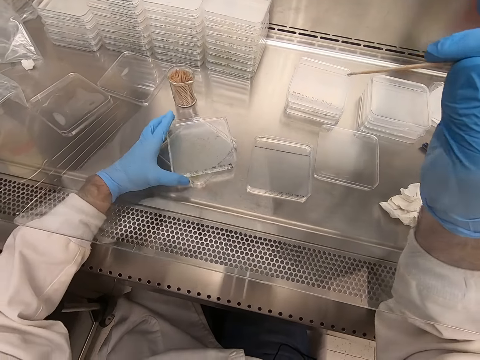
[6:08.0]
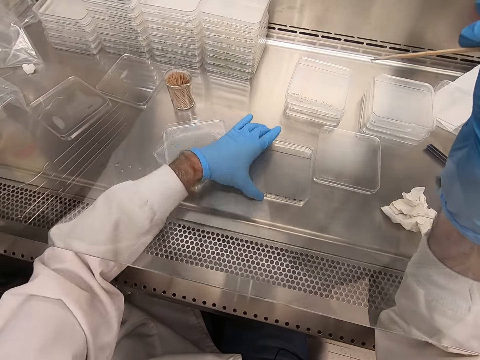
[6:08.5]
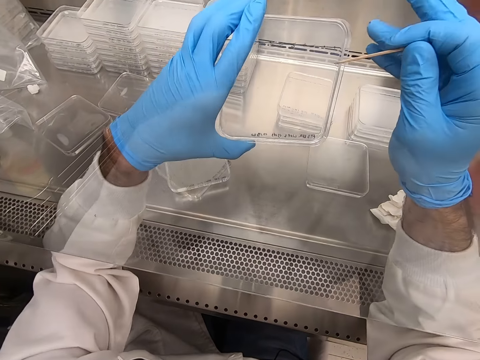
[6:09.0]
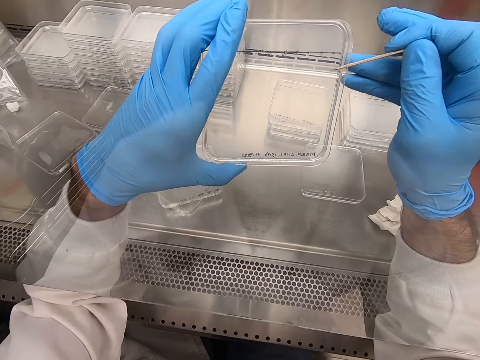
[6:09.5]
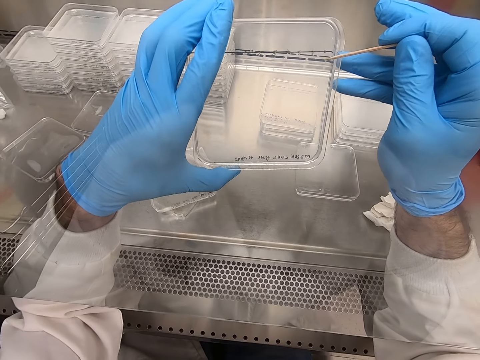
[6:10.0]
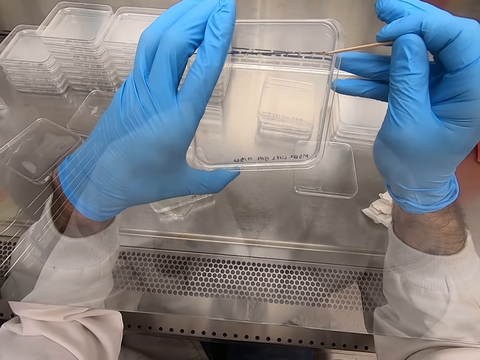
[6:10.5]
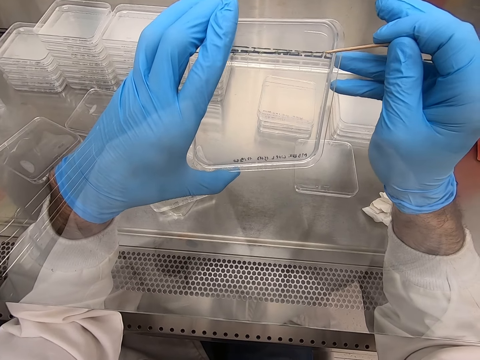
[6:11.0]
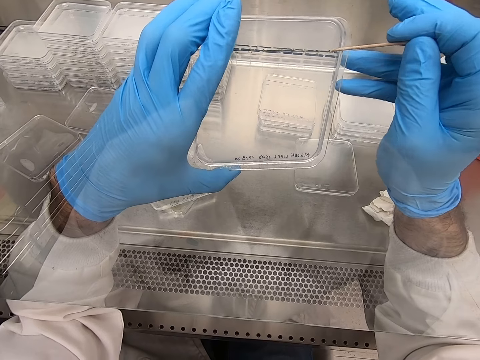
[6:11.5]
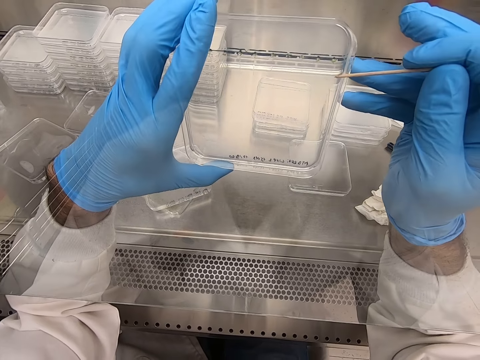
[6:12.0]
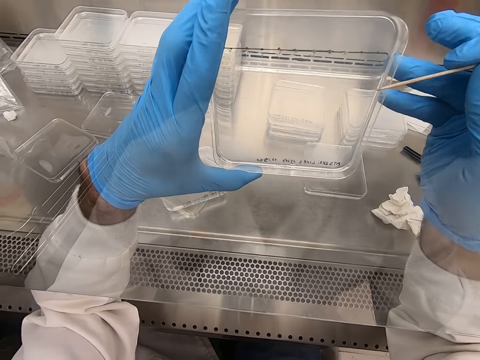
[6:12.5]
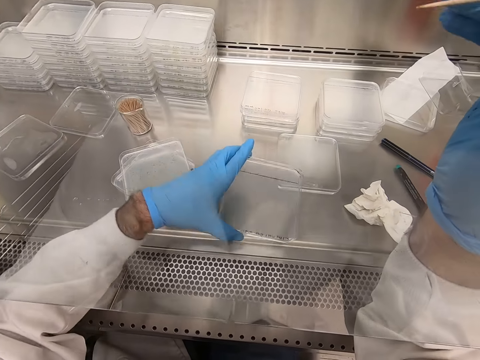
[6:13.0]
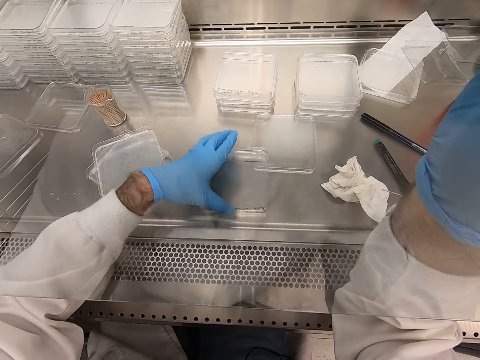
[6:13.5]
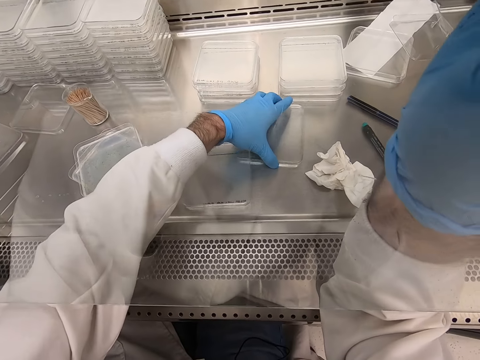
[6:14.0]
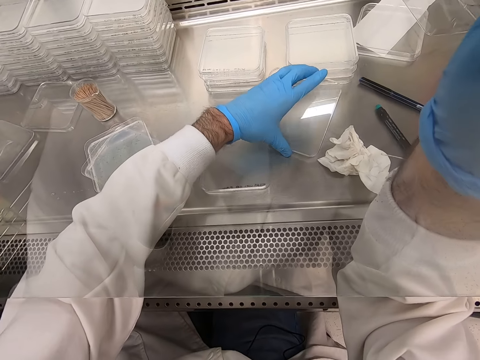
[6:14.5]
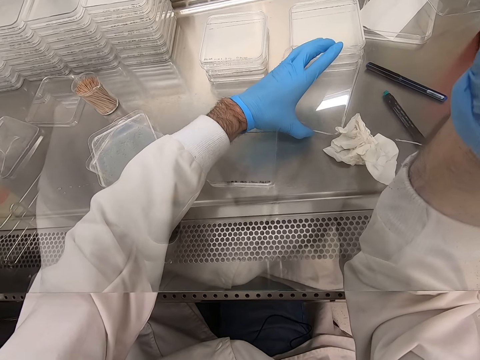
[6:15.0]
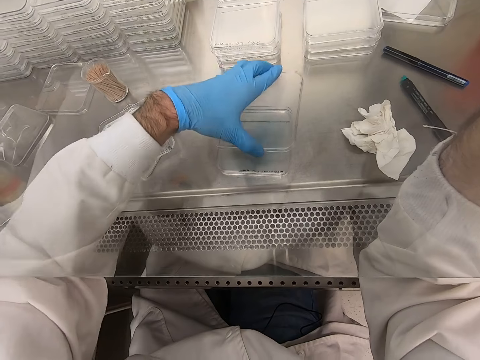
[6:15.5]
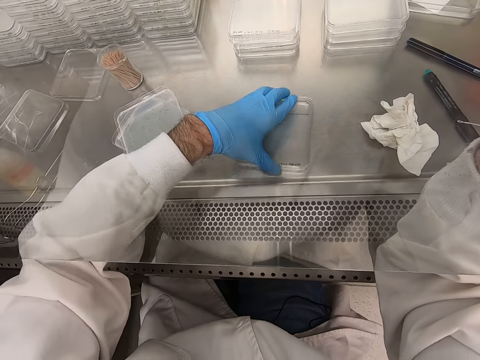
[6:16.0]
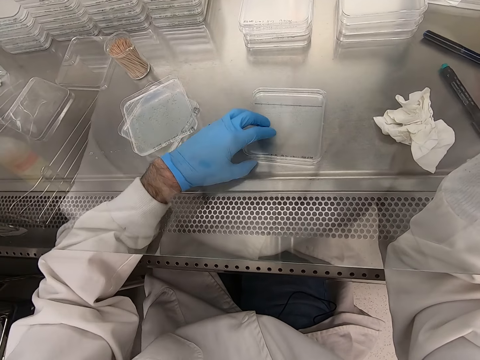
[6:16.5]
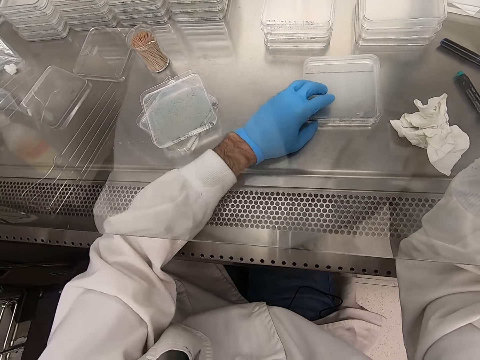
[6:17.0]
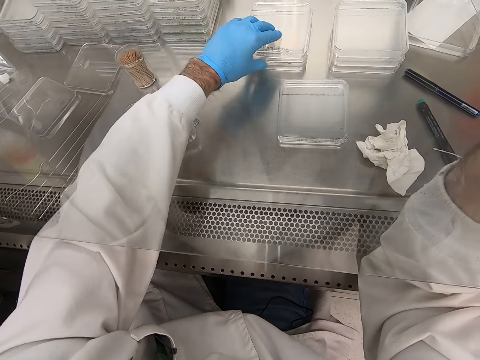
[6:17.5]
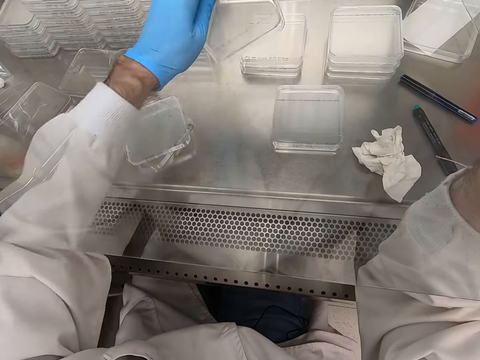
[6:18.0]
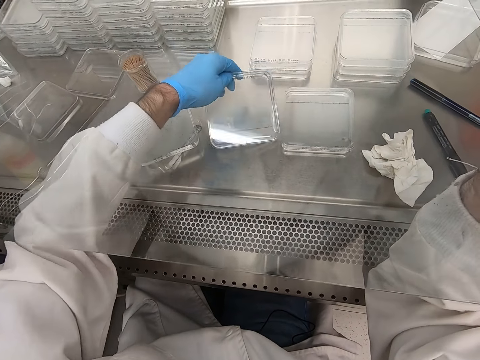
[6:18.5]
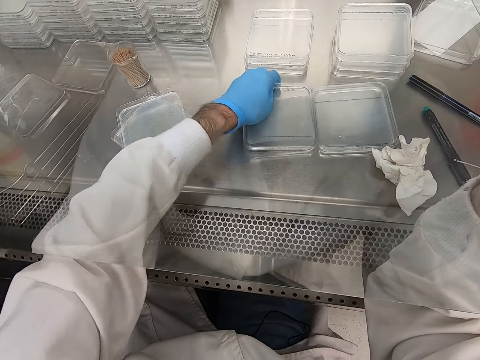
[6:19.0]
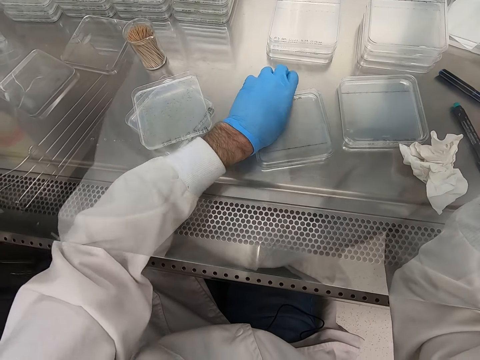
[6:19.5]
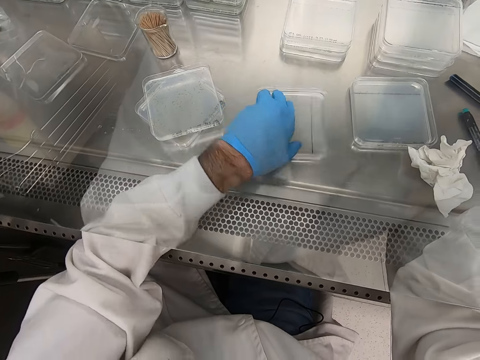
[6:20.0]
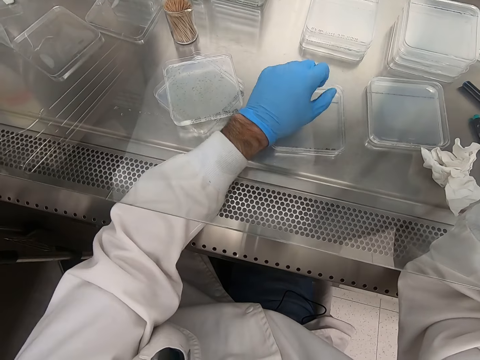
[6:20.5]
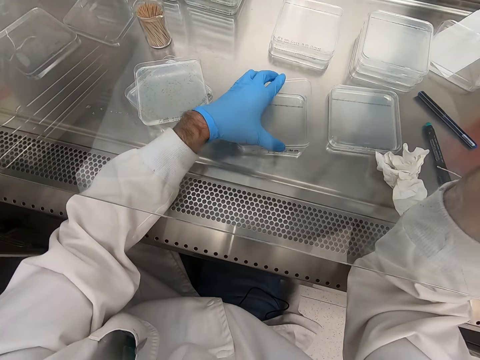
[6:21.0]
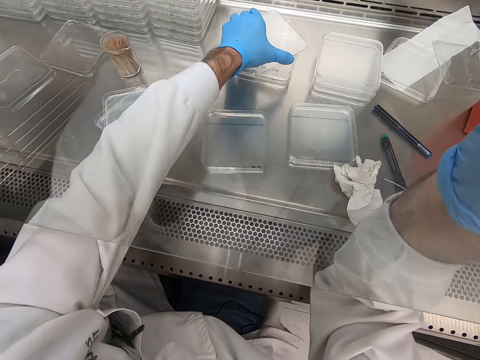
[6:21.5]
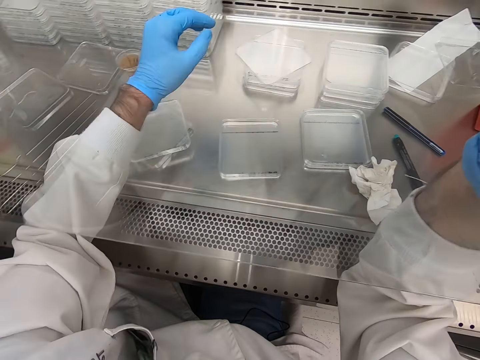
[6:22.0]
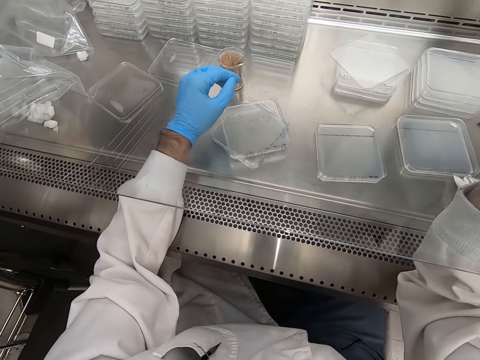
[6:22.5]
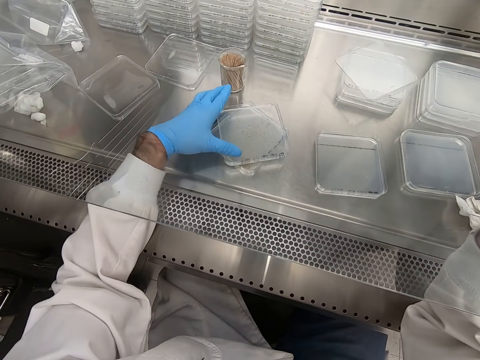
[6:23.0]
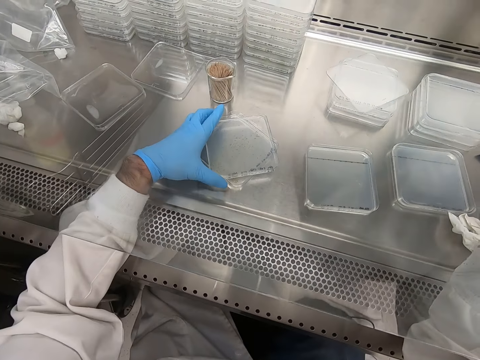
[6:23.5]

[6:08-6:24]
The camera wearer places an acrylic sheet on the table. They pick particles from the acrylic sheet. They place the acrylic sheet on the table. They pick the acrylic sheet. They place them together. They pick the acrylic sheet. They place the acrylic sheet on the table. They place the acrylic together.

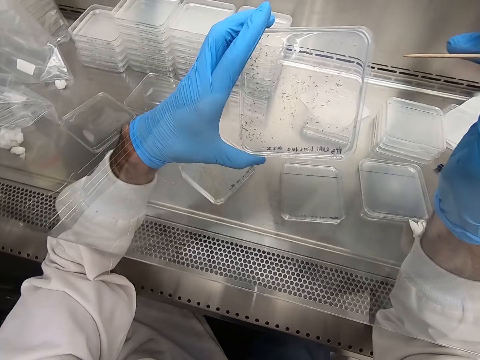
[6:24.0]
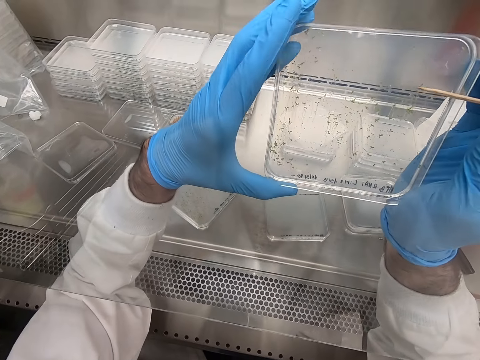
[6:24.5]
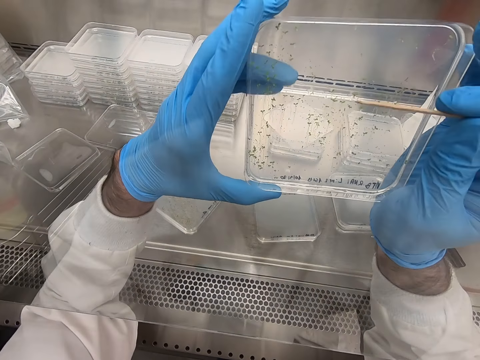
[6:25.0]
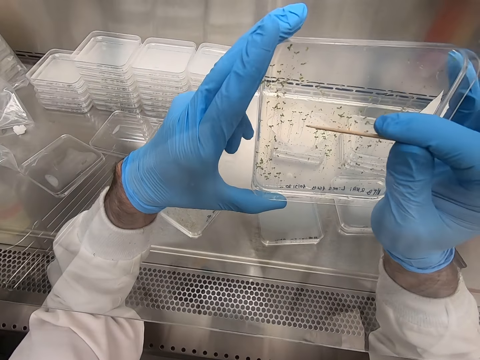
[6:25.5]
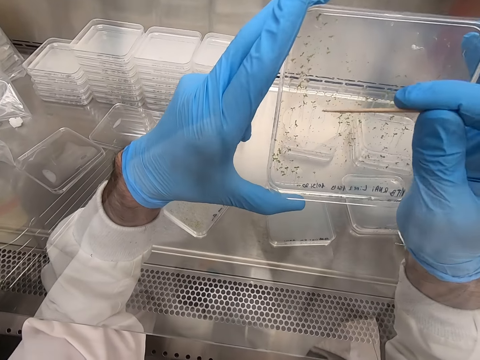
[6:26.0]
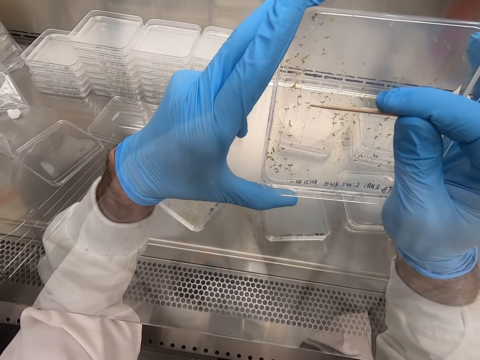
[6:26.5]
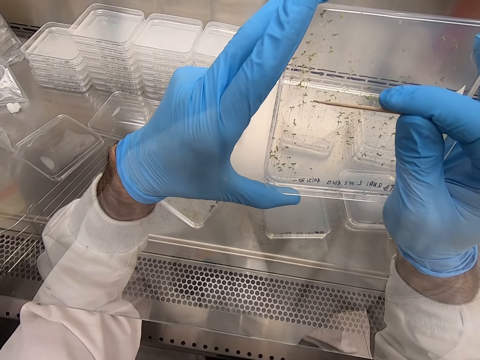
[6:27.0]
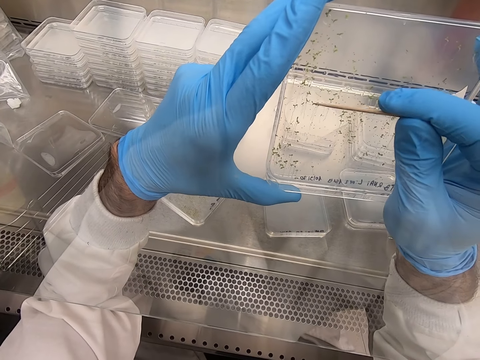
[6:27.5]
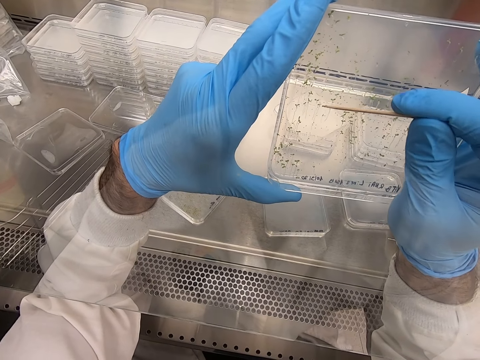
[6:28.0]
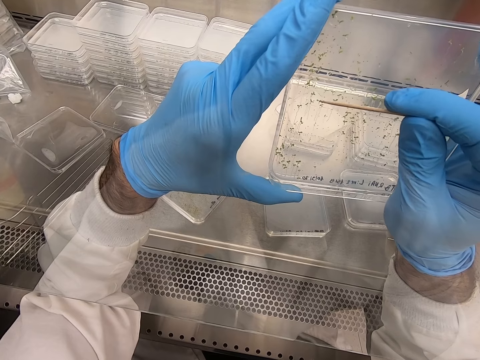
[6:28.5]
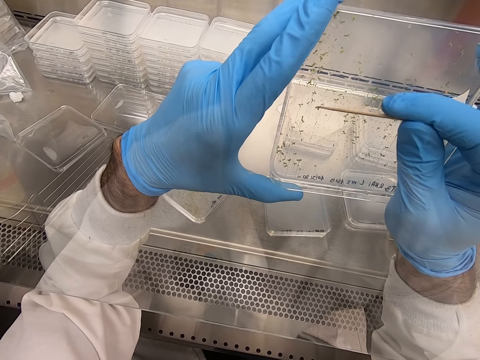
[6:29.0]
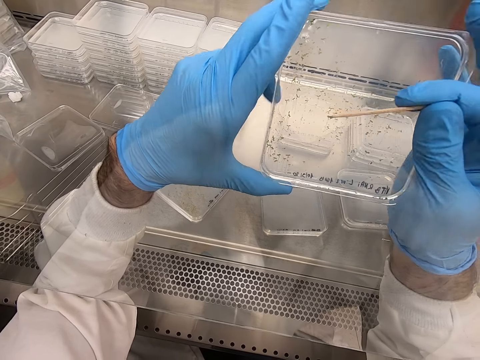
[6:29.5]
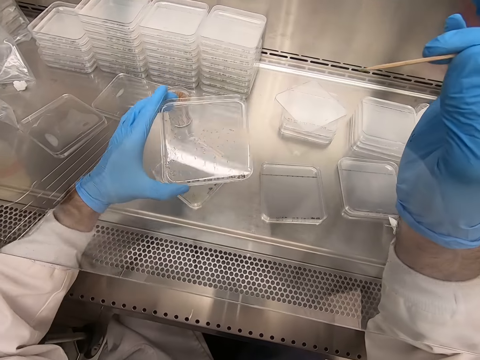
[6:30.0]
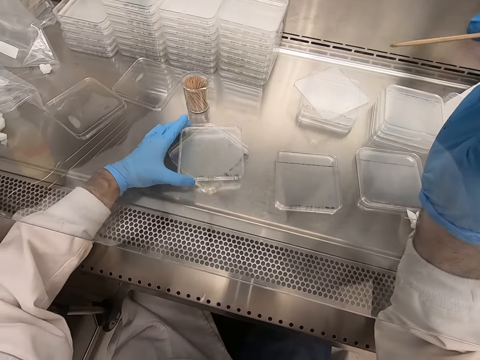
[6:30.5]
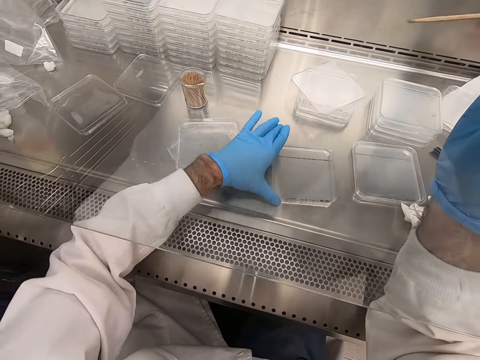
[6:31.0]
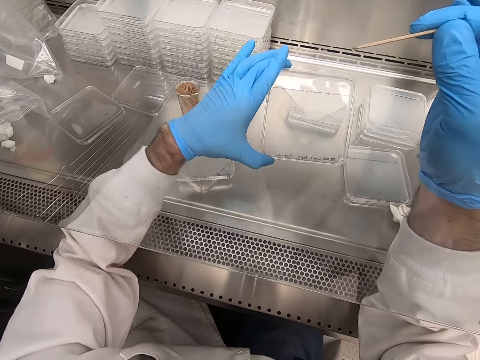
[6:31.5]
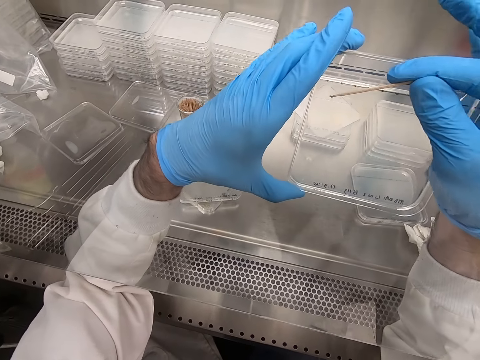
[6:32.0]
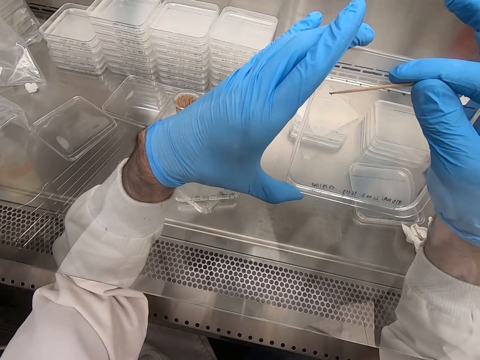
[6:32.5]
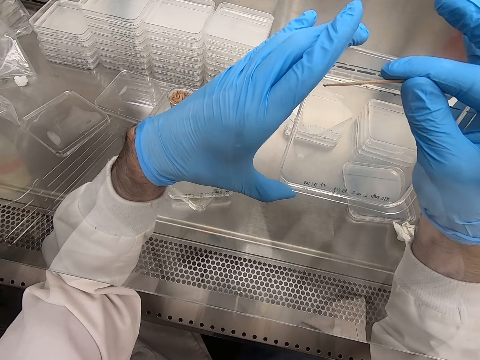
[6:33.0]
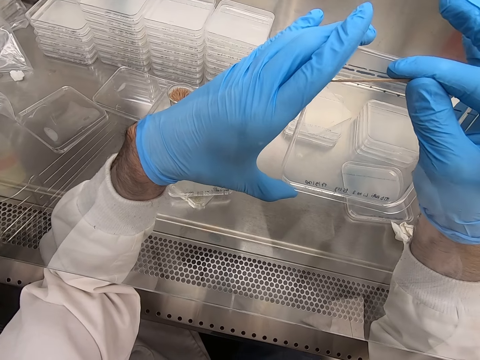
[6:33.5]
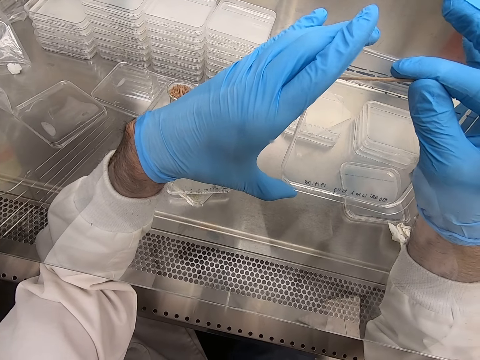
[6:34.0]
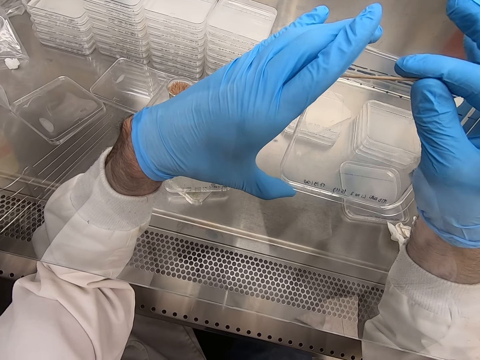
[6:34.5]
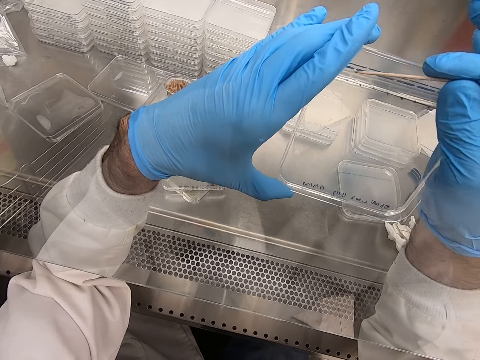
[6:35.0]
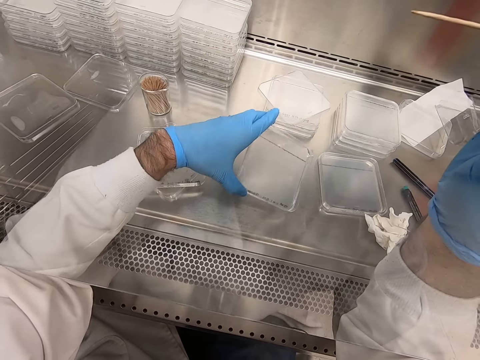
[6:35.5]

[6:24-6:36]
The camera wearer picks particles from the acrylic sheet. They place the acrylic sheet. They pick the acrylic sheet. They pick particles from the acrylic sheet.
